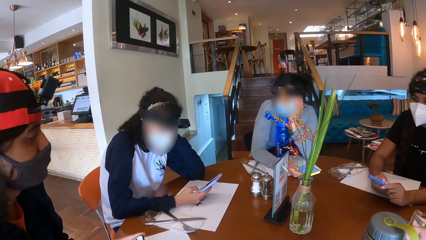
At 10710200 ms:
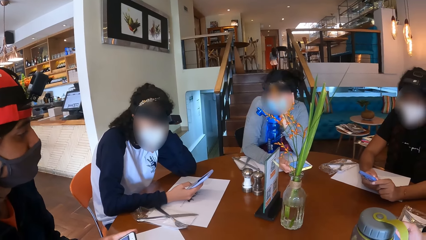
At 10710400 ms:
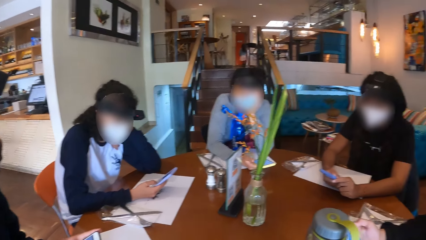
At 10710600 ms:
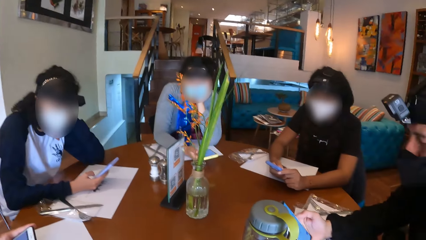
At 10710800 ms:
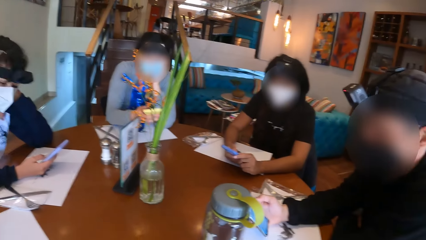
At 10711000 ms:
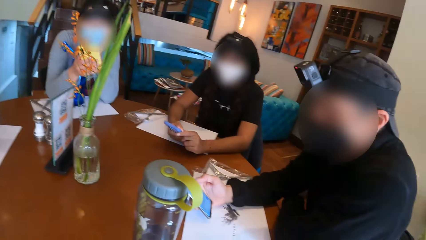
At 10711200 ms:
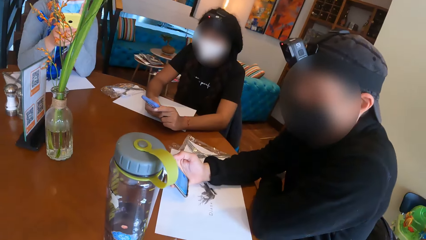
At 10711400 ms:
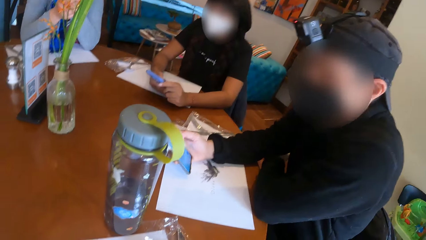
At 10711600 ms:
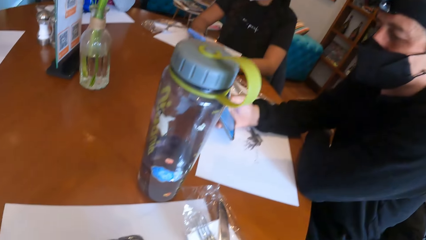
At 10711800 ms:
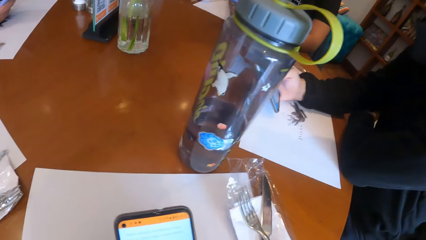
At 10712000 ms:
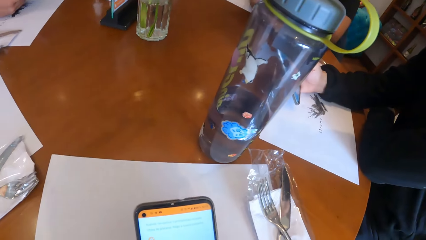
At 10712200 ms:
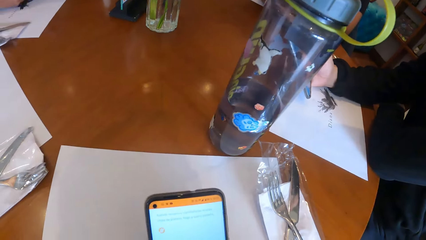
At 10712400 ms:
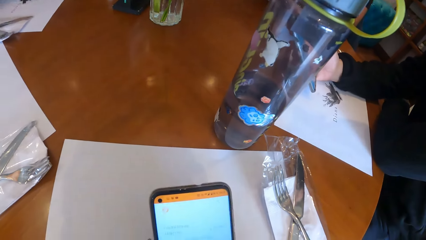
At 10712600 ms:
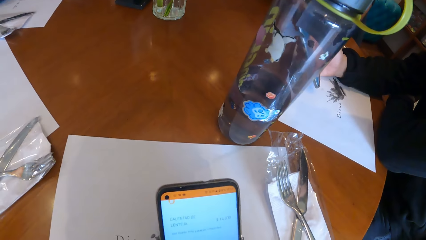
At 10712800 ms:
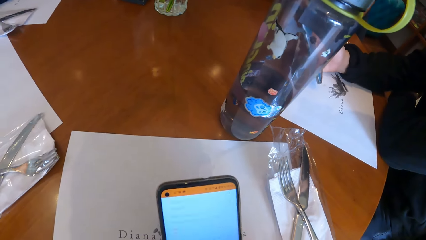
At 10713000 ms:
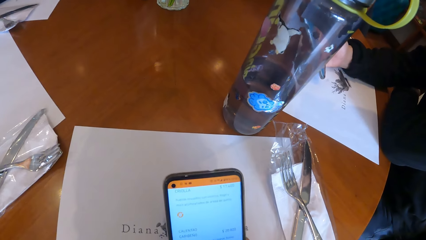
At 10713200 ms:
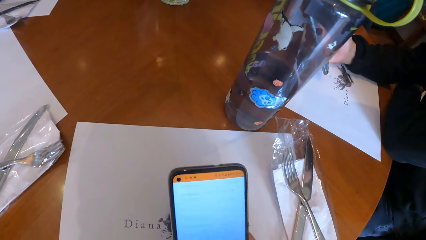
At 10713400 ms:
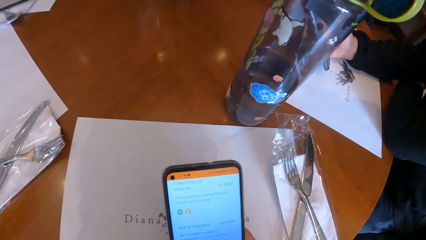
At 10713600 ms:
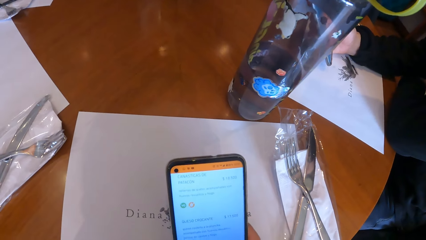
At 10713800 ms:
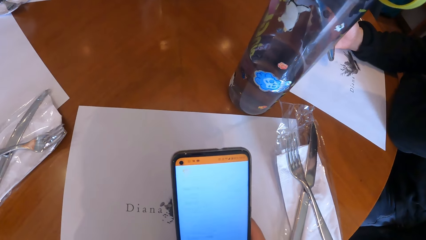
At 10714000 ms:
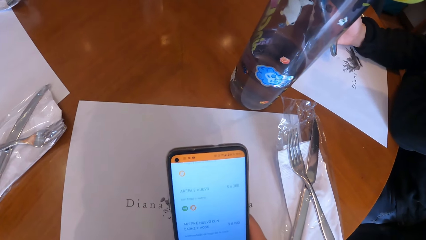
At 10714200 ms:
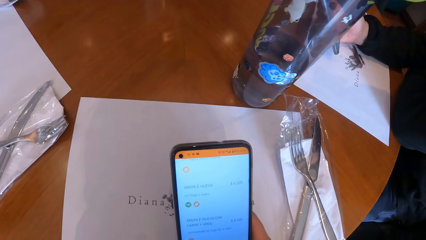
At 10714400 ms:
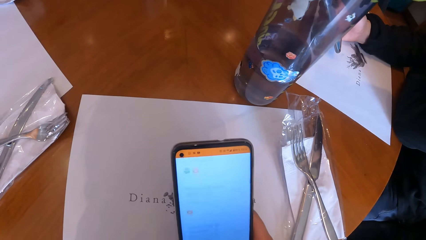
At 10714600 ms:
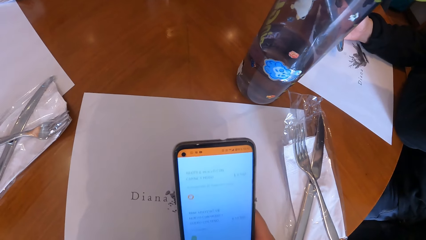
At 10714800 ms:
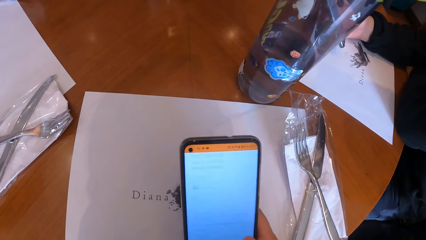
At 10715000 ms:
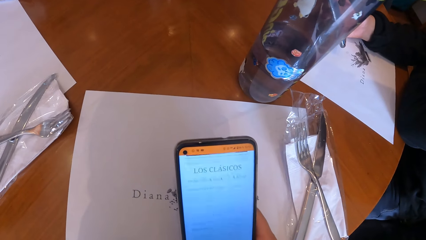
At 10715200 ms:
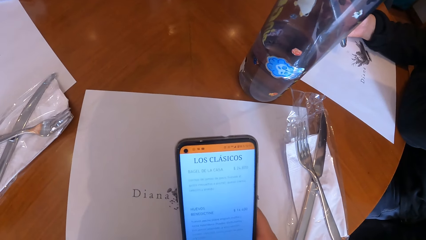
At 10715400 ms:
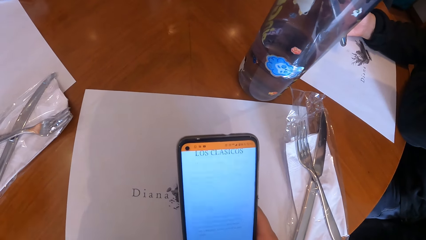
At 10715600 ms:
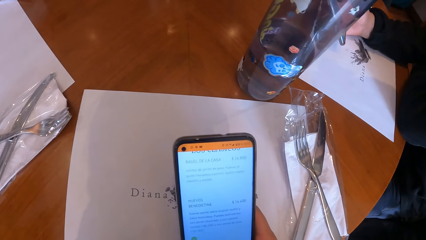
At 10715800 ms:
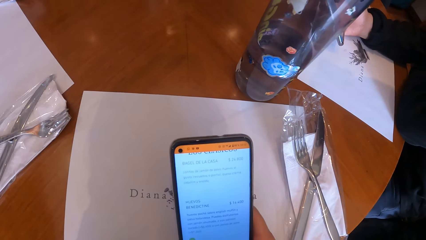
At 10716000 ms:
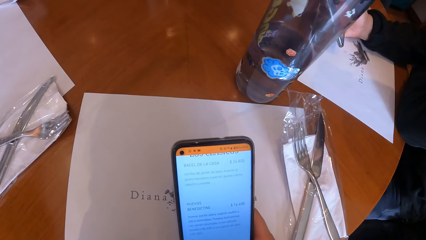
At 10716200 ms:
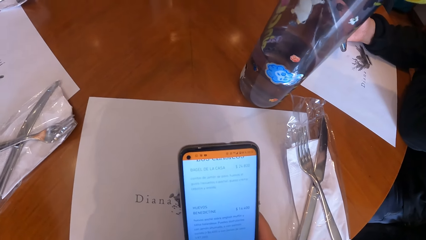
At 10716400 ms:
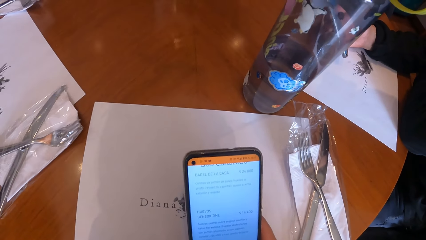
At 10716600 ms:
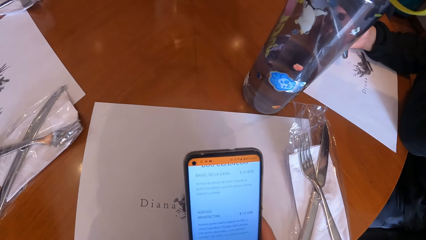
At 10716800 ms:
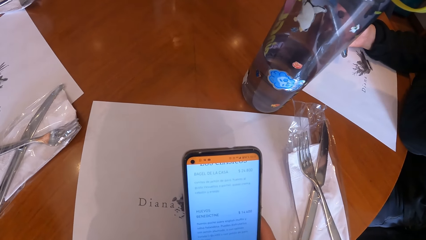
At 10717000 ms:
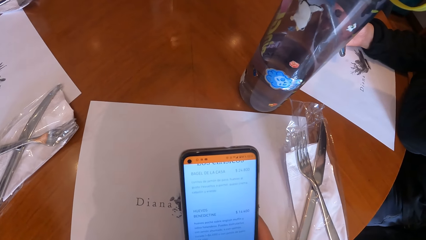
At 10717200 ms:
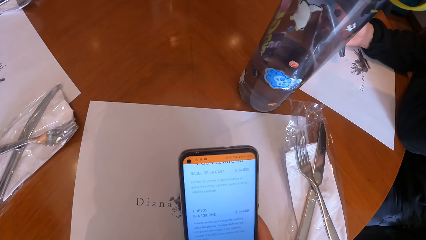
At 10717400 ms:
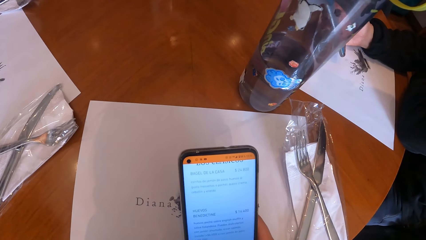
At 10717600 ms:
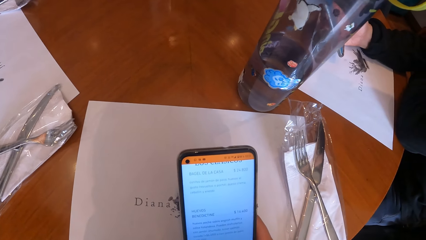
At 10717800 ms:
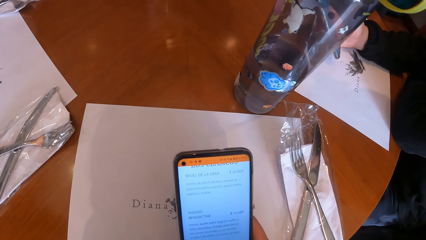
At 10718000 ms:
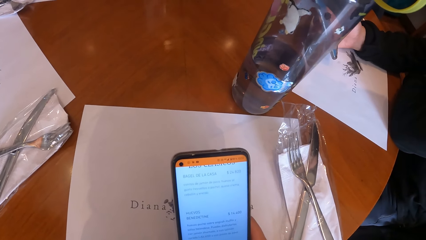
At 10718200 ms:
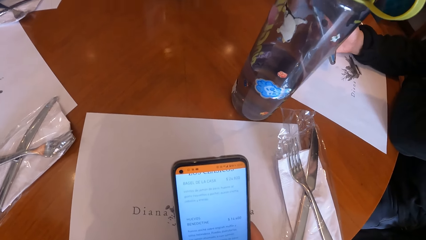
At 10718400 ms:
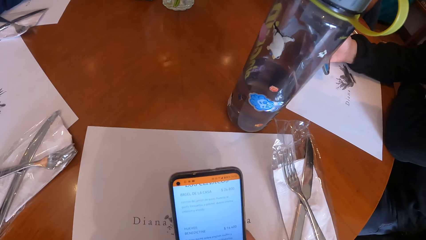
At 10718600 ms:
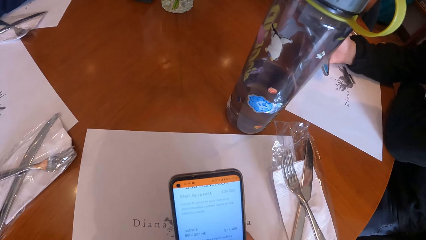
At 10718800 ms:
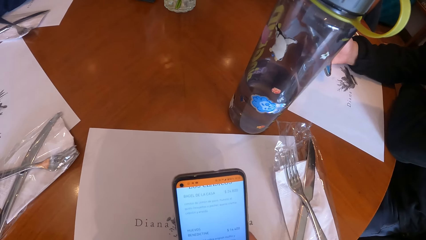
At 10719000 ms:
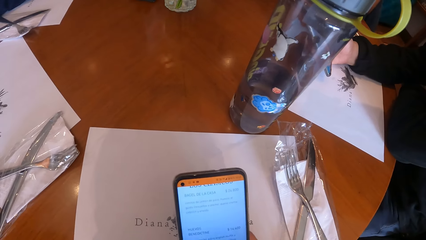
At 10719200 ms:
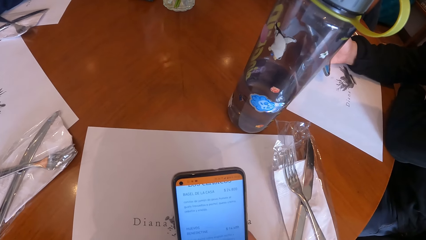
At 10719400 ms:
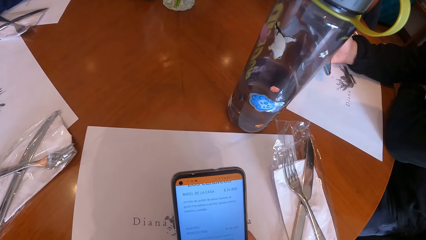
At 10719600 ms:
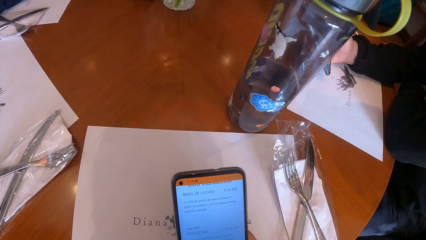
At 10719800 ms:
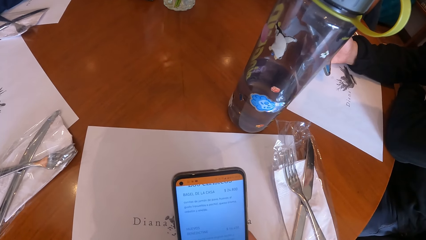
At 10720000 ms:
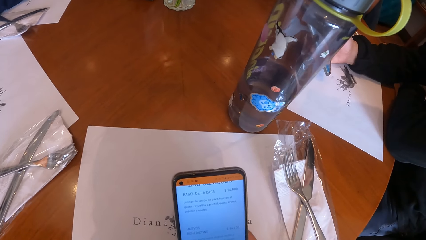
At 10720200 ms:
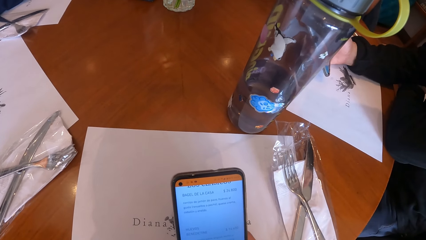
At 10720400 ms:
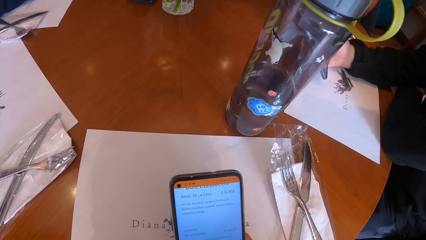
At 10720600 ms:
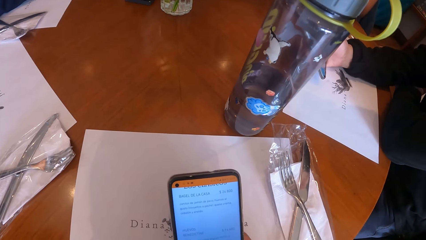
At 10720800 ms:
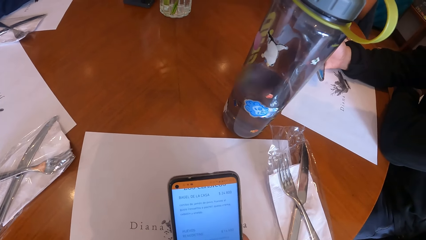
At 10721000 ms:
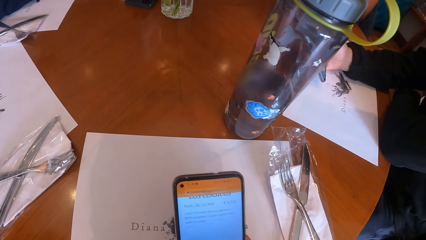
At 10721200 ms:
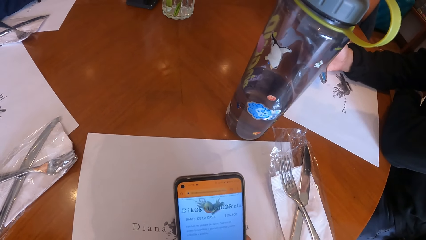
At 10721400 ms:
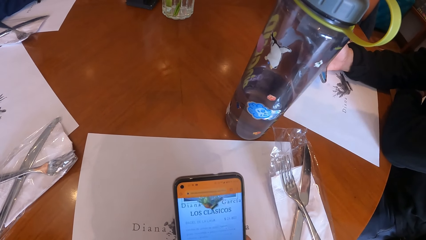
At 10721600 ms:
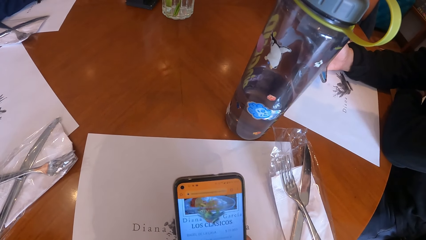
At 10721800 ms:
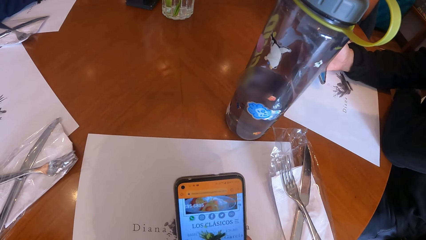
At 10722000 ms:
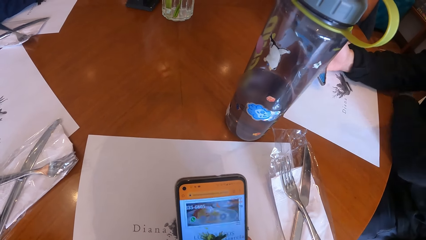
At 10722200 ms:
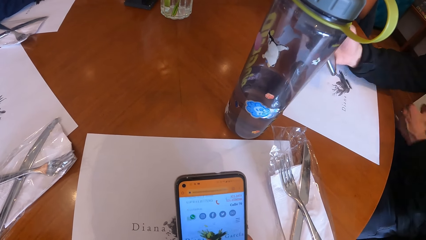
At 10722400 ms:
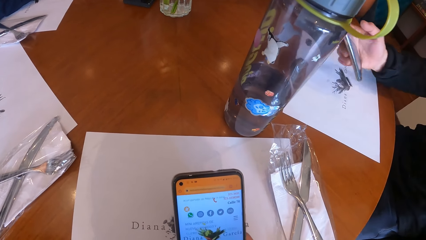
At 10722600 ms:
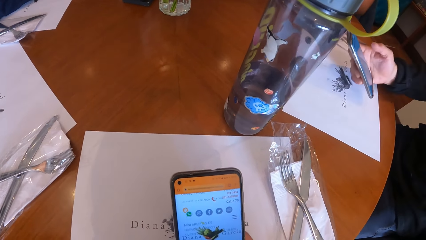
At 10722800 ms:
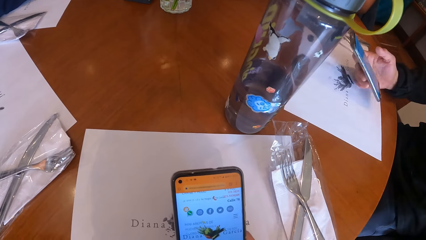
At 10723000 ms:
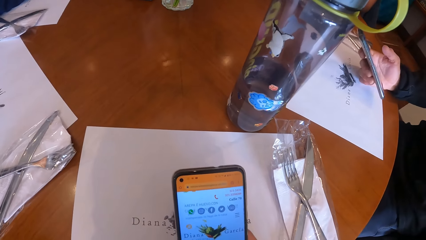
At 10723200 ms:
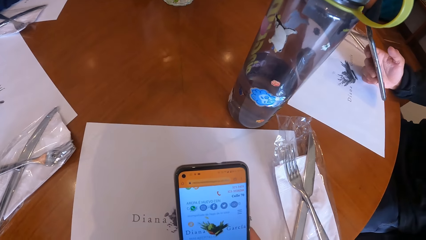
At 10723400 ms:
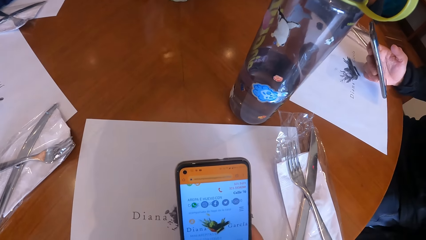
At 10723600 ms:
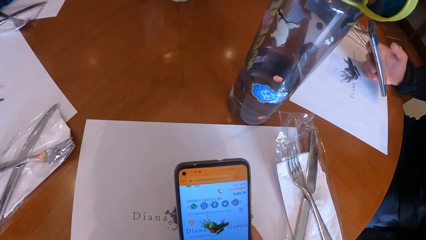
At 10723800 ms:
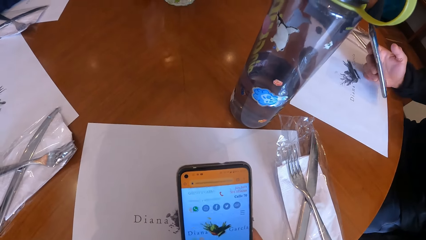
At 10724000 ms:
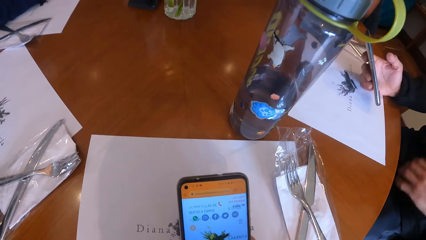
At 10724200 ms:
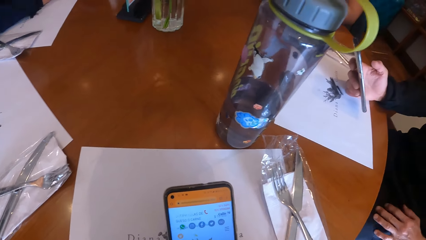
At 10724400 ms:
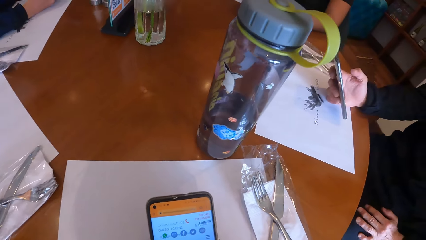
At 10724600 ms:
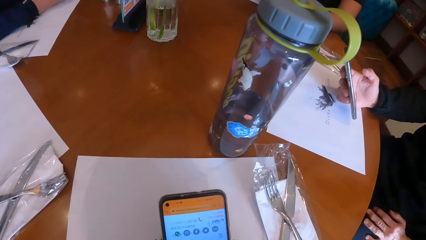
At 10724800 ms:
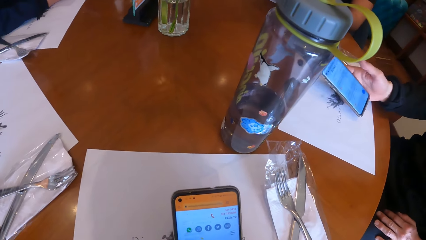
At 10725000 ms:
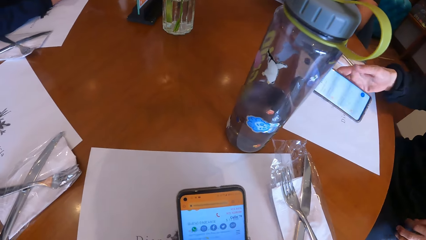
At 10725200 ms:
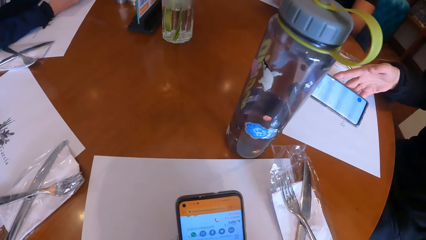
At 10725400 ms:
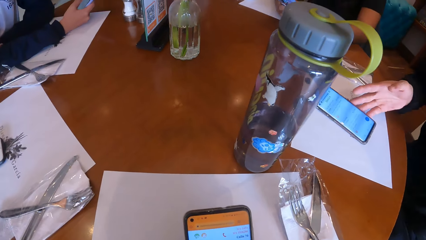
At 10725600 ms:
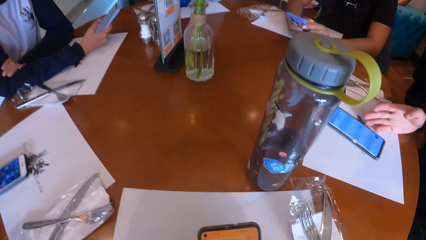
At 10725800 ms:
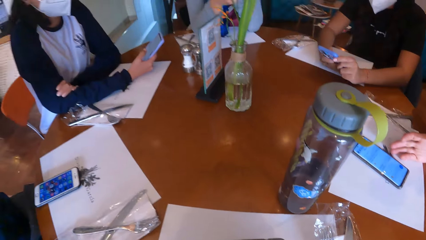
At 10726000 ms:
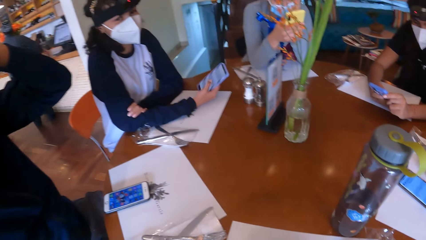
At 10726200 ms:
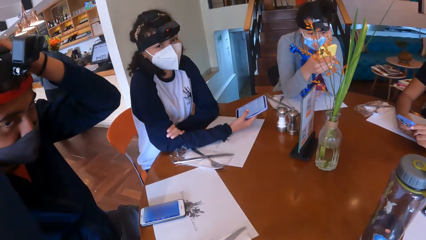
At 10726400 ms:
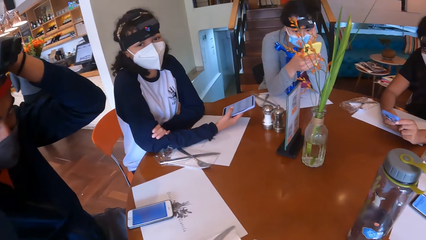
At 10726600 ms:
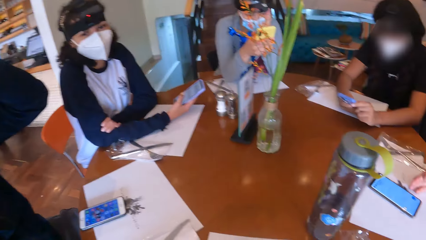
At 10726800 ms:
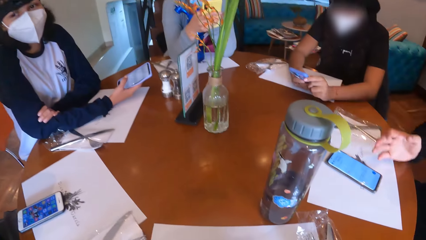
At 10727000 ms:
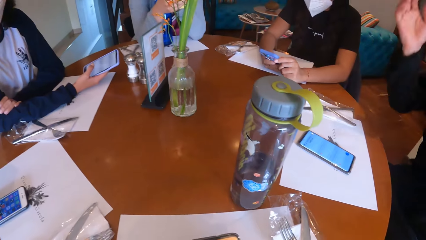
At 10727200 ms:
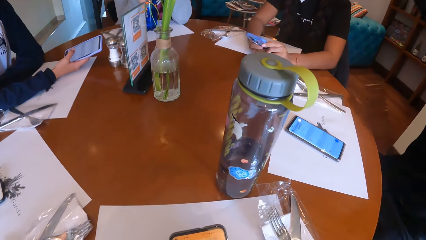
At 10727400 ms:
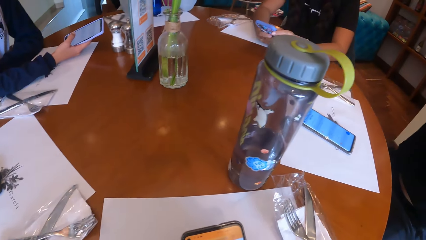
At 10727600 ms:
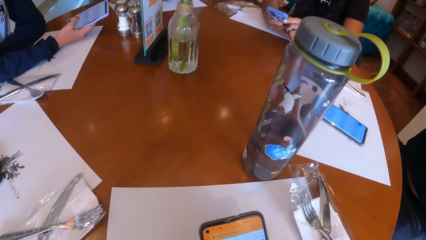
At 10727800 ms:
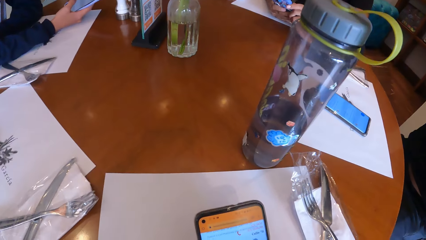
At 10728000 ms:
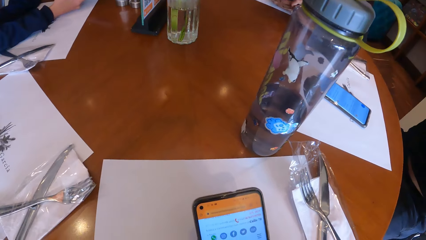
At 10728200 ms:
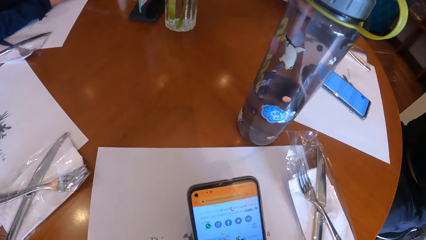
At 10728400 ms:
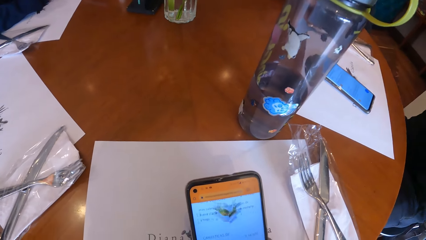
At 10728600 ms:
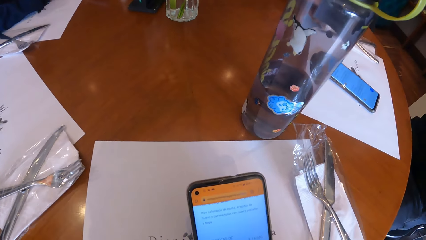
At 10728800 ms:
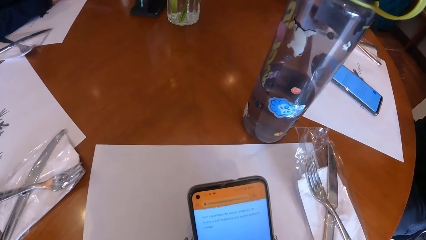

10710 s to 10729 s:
The camera wearer uses the phone. A man drops the cellphone in his right hand on the table. Another man adjusts his camera with his left hand.
